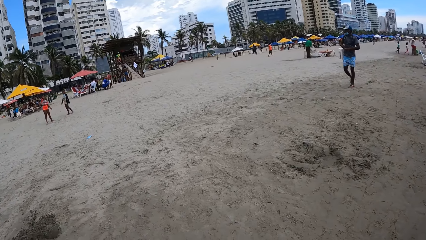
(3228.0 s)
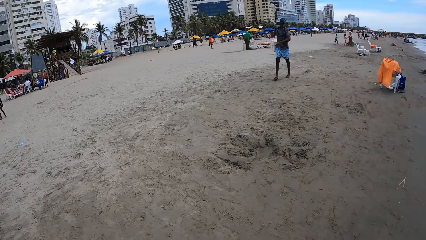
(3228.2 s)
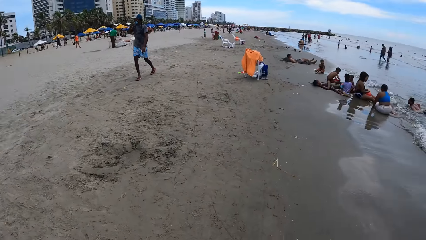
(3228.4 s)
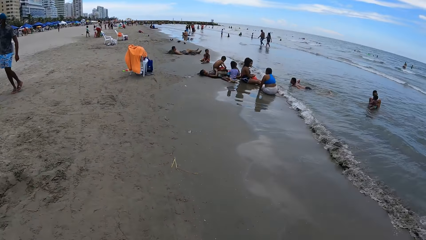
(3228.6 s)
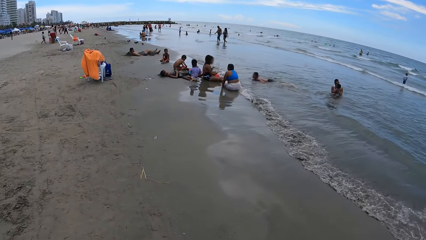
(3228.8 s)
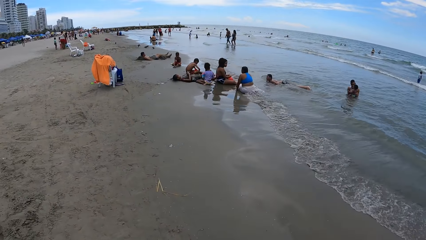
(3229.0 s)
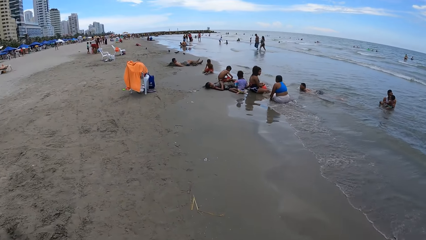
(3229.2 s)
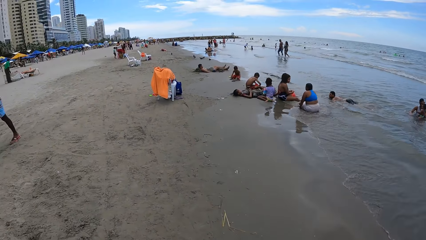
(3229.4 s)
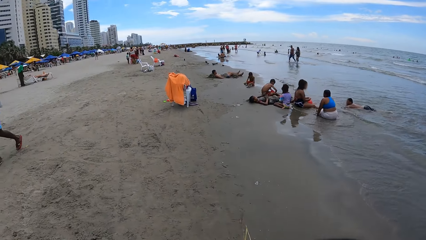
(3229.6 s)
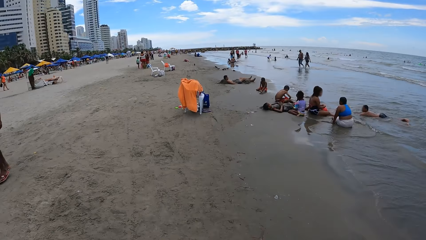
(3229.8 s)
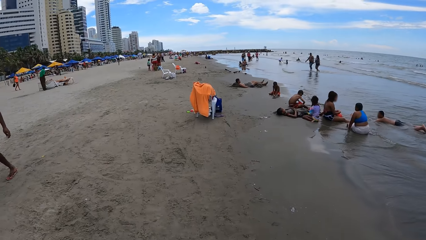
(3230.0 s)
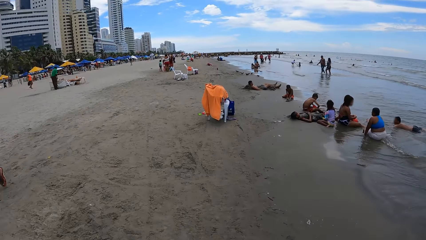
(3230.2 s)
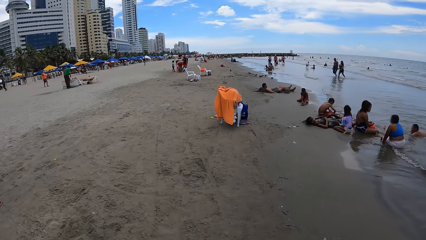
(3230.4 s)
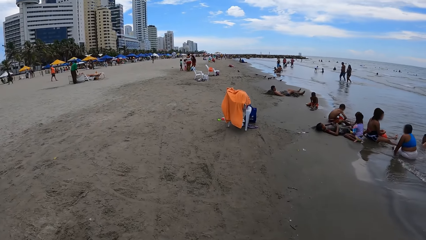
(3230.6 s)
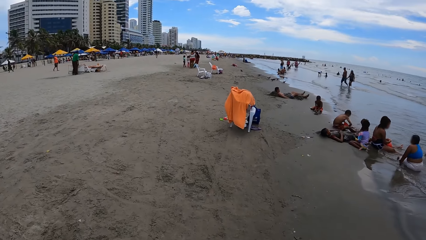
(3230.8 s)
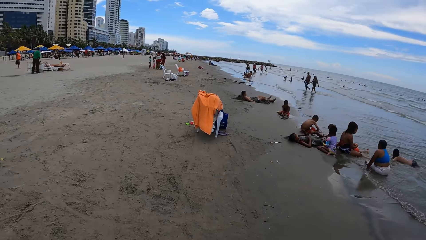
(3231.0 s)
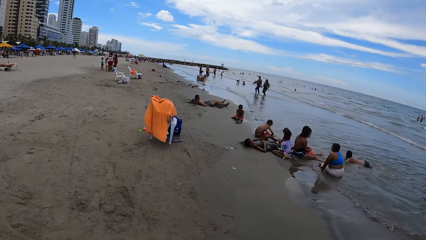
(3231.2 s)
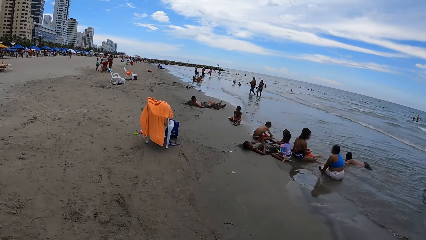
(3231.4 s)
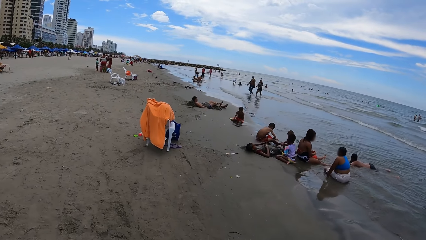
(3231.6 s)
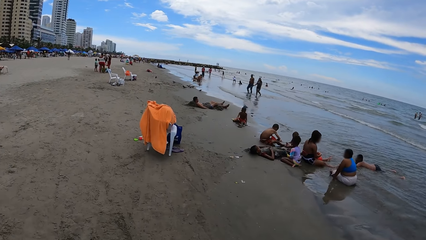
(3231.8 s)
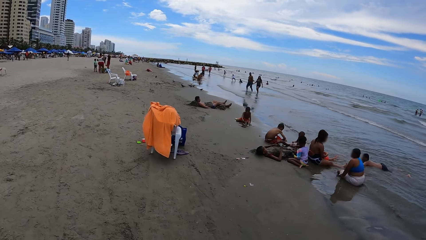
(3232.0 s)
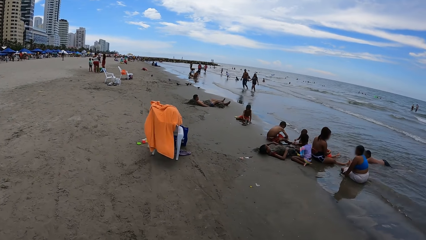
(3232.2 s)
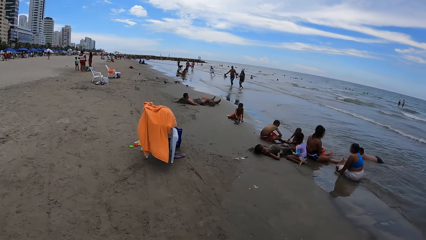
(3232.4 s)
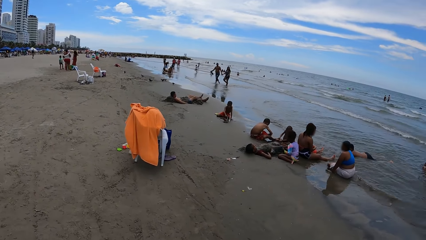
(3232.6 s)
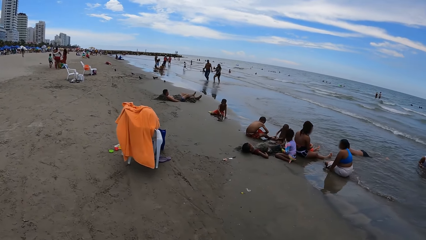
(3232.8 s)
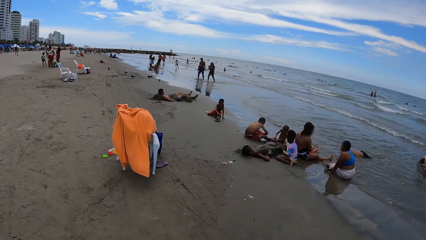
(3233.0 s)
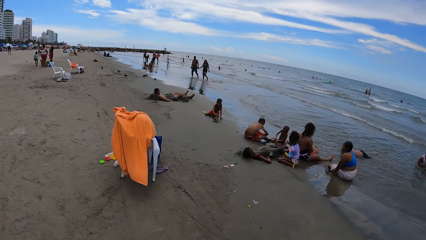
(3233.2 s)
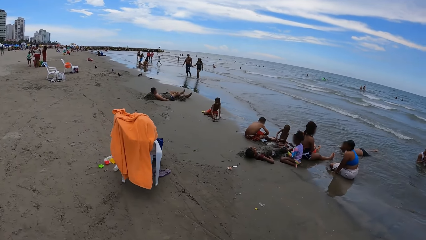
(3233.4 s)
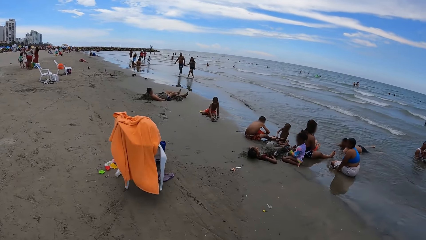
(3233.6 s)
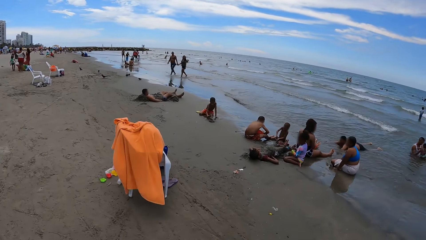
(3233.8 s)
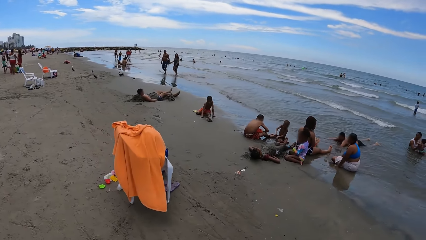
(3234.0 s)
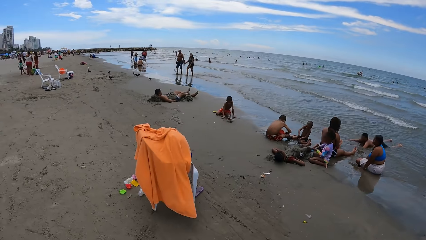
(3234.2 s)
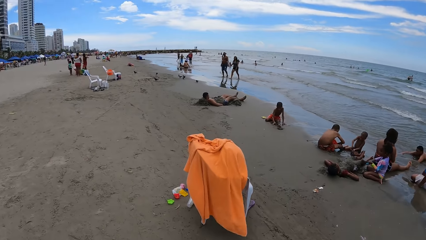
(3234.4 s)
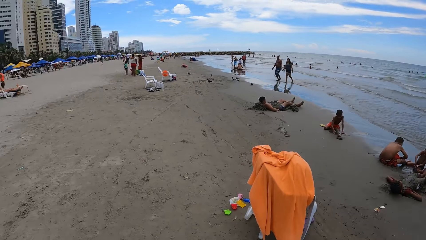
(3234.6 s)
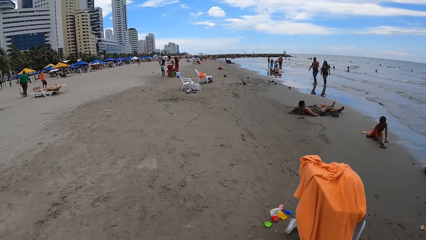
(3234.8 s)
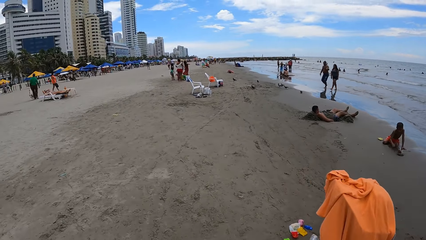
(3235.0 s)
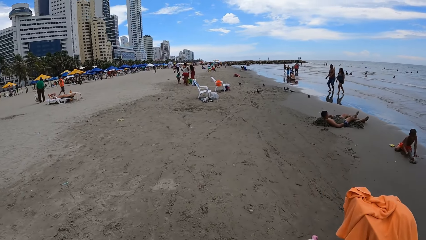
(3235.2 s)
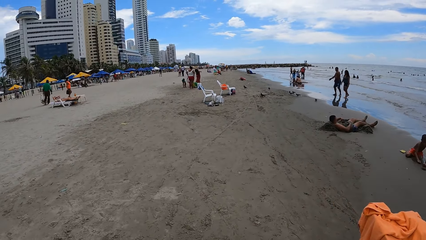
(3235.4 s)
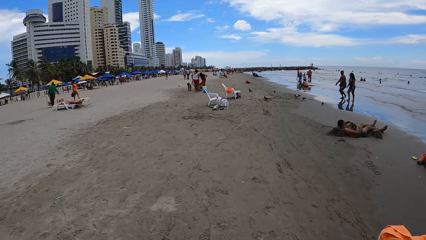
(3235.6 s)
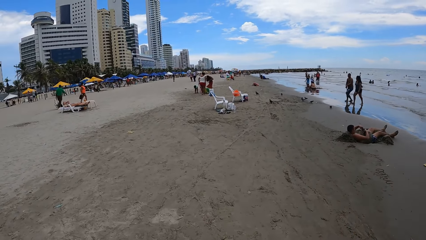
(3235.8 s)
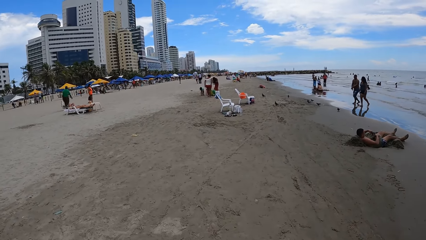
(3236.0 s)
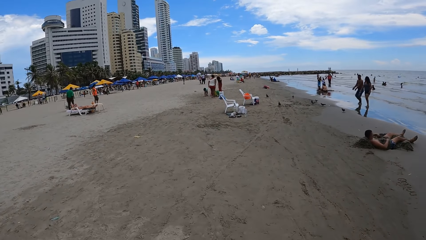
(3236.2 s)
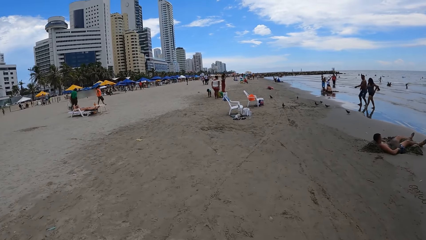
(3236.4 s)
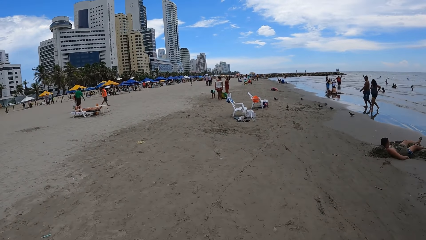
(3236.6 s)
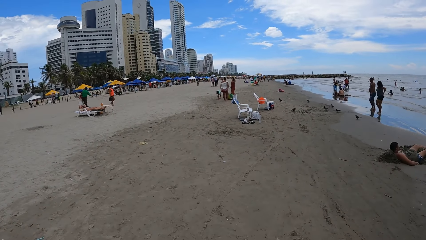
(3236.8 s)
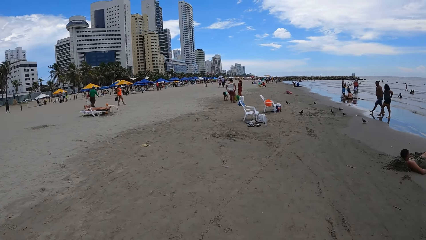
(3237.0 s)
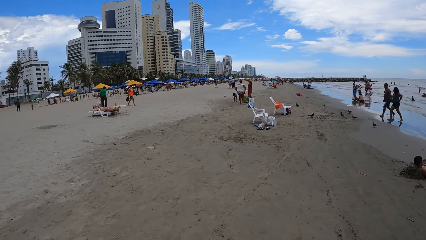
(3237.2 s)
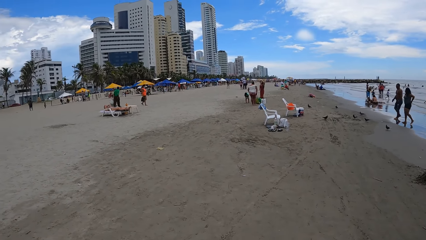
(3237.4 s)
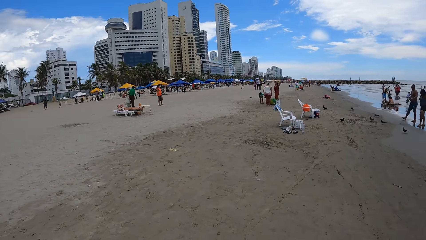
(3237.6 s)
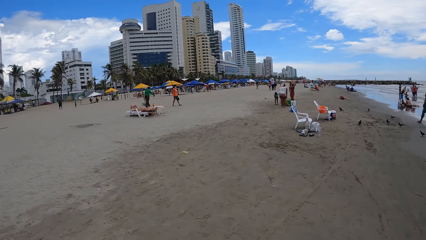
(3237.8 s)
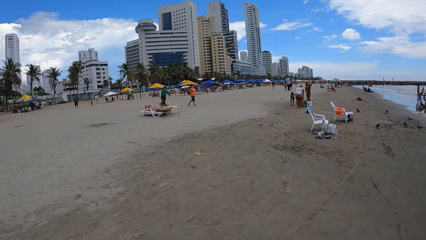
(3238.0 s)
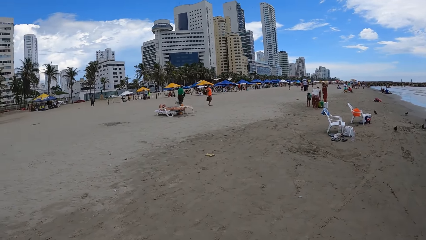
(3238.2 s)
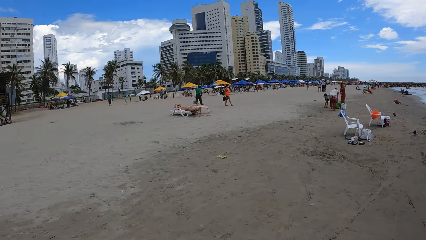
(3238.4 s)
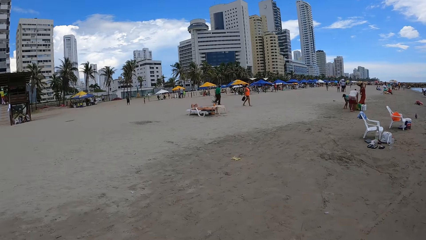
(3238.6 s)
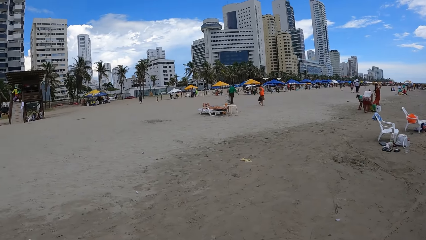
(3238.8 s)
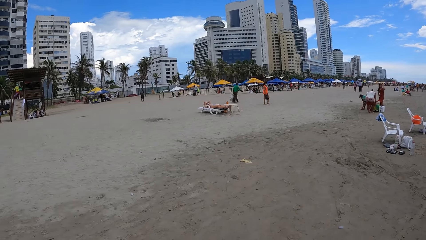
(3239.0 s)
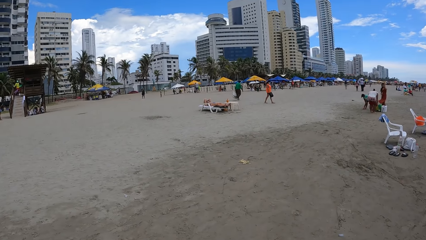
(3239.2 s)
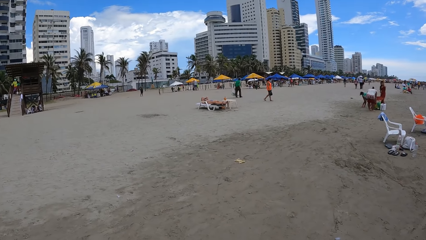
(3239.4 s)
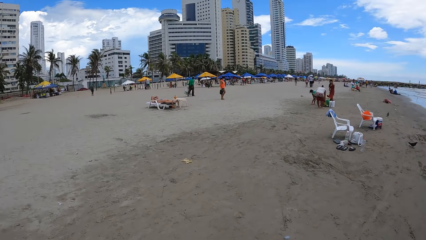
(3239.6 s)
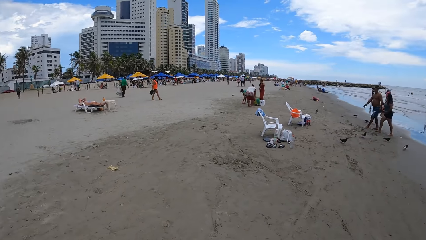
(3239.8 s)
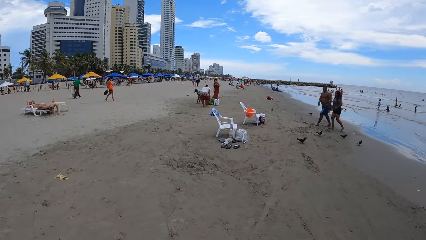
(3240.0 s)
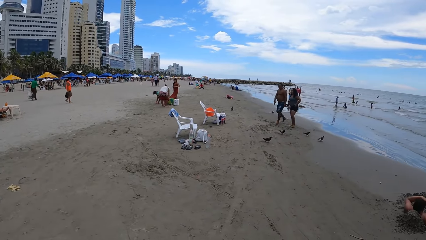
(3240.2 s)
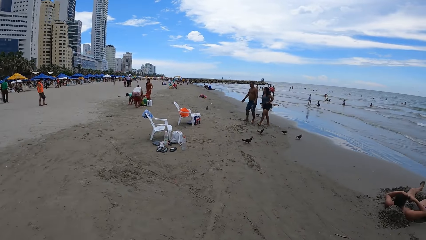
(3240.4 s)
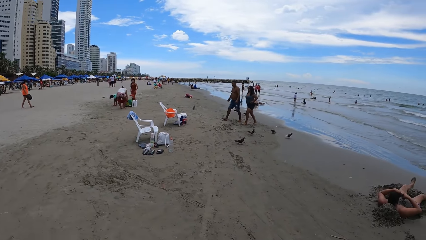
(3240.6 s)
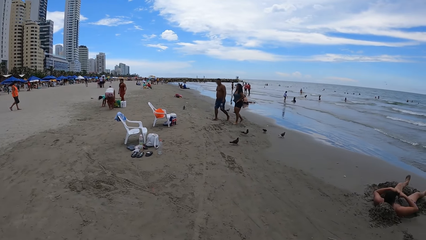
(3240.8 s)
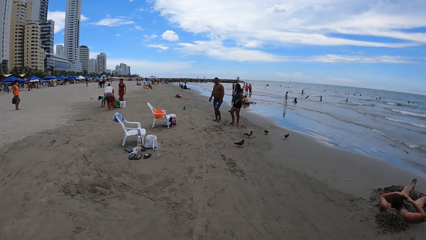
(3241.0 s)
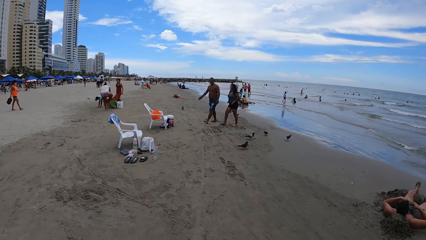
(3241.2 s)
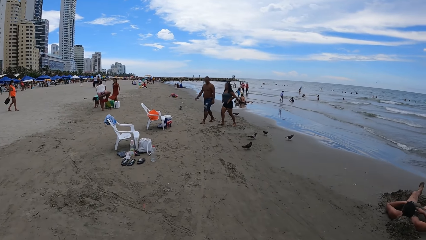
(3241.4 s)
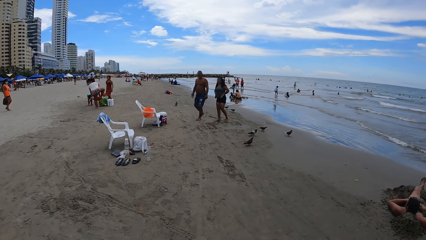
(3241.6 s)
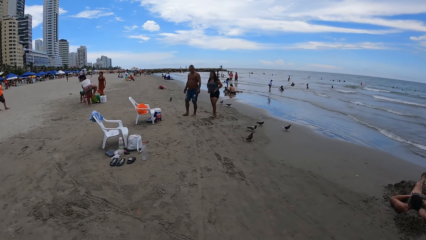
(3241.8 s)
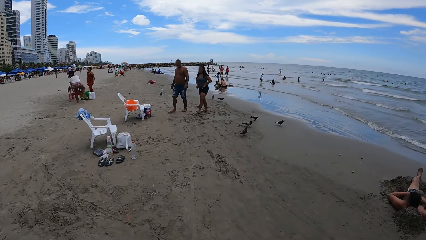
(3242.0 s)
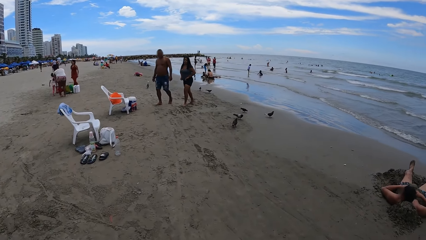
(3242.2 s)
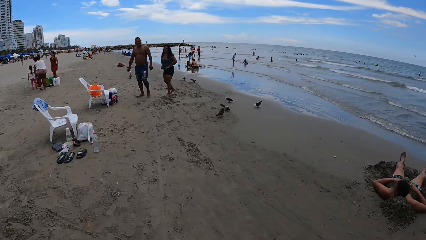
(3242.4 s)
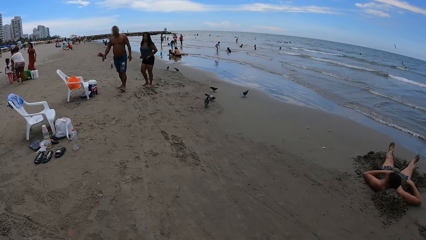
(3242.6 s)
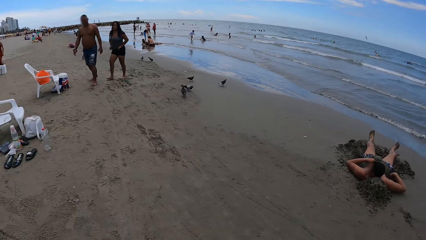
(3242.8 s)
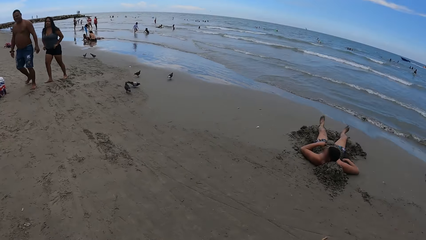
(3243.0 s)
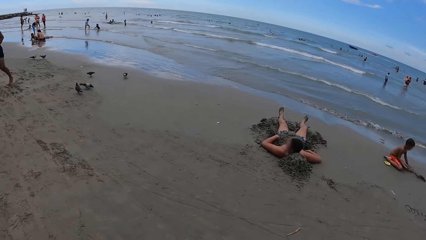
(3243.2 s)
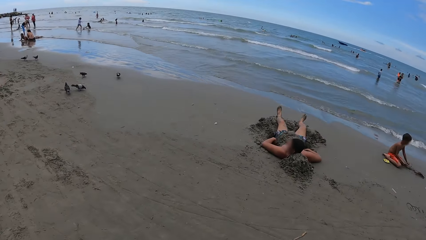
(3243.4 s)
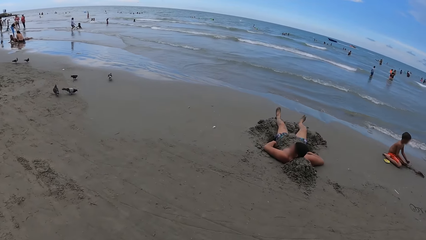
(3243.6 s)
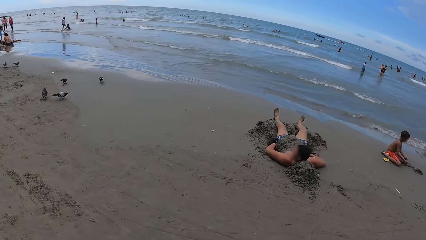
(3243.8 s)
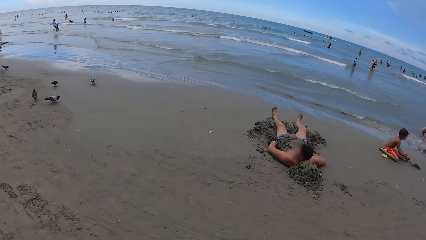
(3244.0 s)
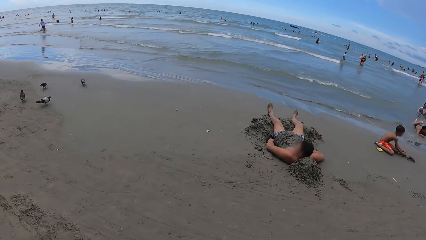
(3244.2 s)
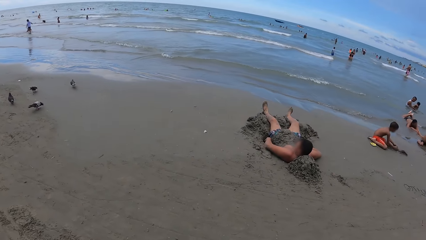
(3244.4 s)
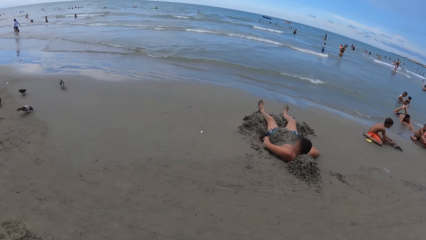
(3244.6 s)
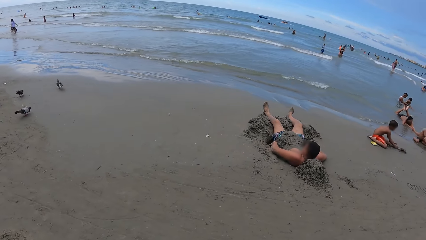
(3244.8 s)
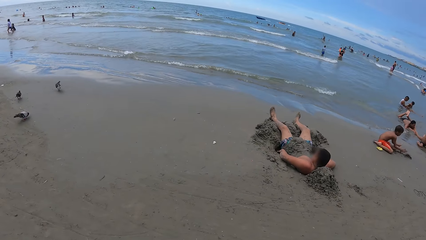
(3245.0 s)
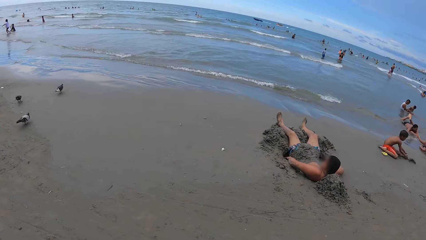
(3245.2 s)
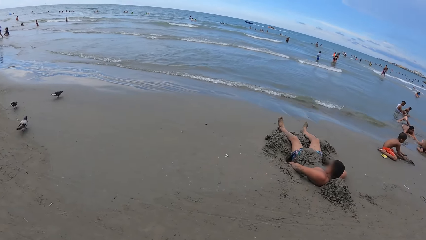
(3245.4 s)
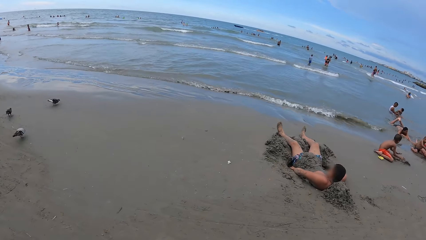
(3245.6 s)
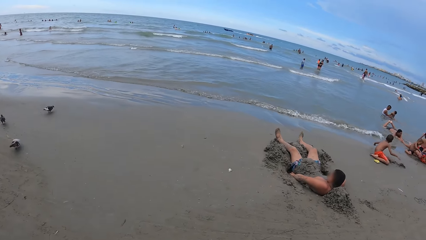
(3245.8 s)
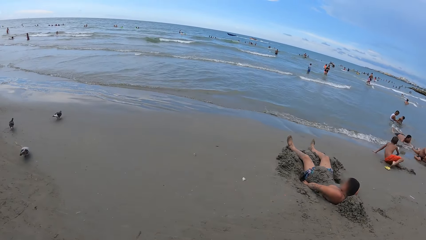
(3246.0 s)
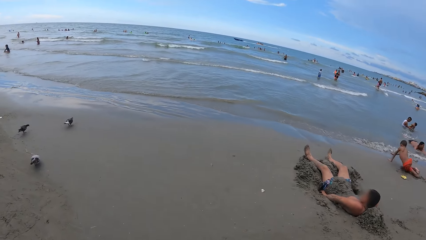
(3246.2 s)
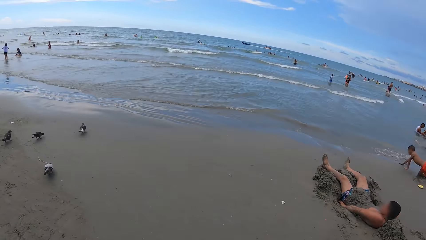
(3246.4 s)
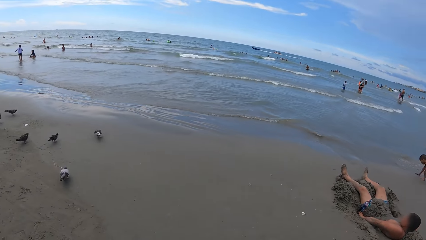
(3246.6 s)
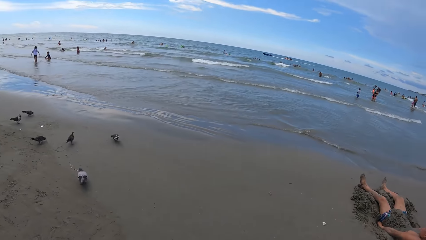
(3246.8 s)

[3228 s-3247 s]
The camera wearer looks around. They walk ahead. They look around. They walk ahead.
